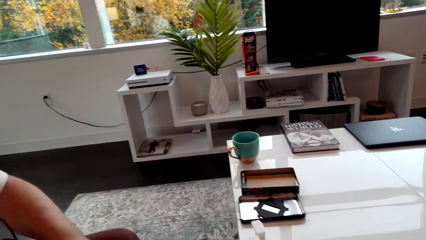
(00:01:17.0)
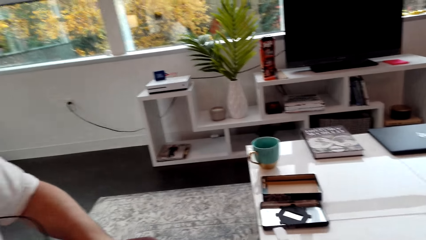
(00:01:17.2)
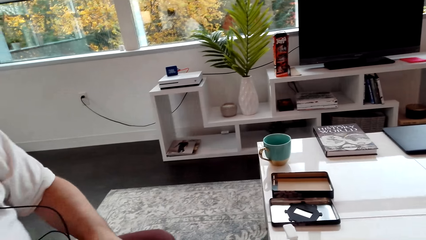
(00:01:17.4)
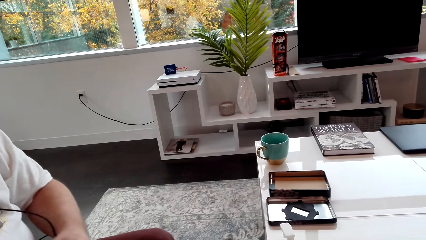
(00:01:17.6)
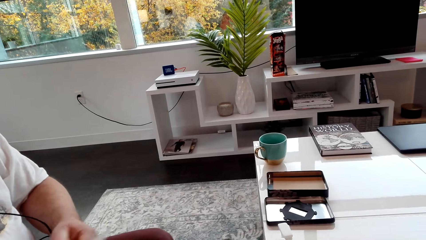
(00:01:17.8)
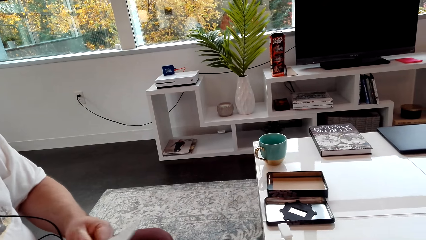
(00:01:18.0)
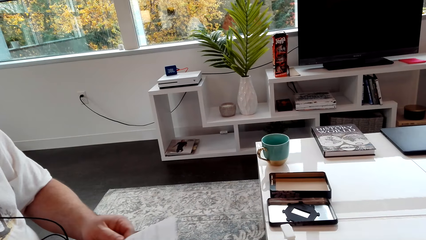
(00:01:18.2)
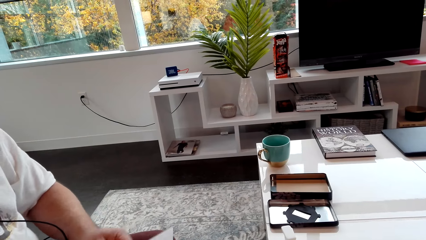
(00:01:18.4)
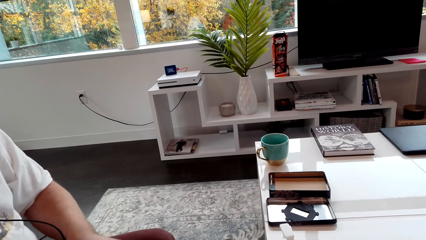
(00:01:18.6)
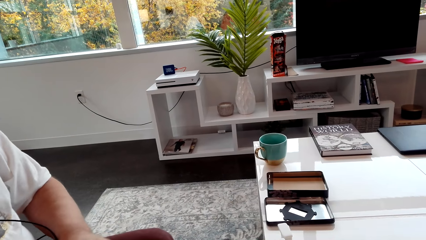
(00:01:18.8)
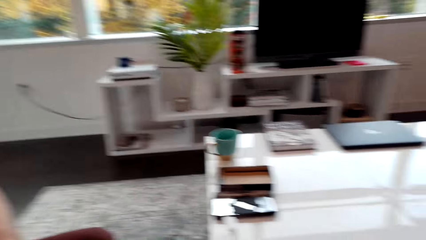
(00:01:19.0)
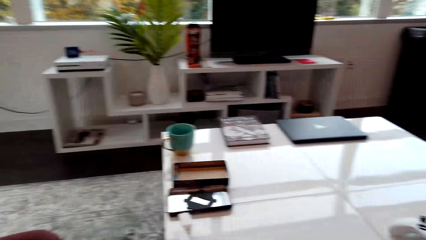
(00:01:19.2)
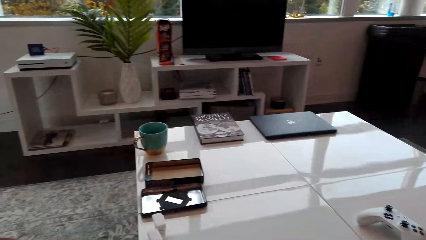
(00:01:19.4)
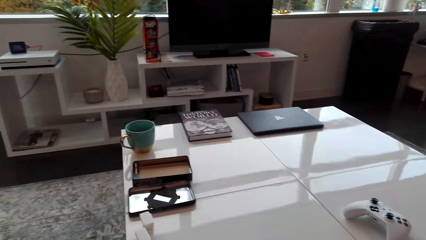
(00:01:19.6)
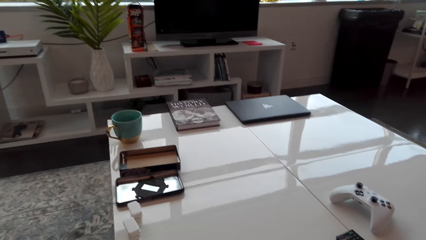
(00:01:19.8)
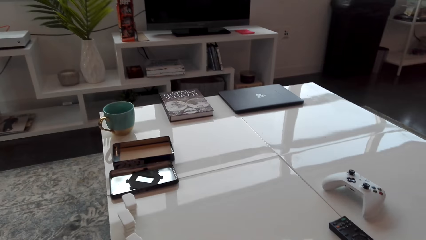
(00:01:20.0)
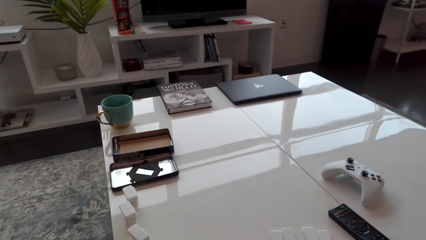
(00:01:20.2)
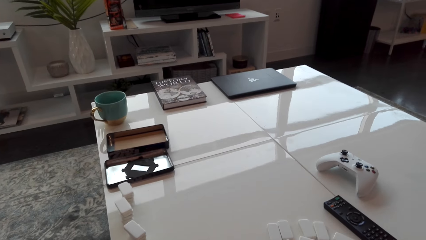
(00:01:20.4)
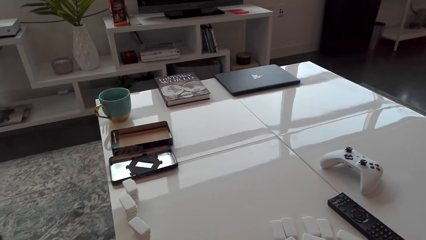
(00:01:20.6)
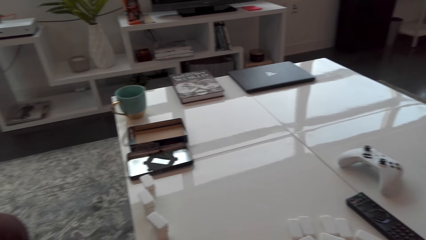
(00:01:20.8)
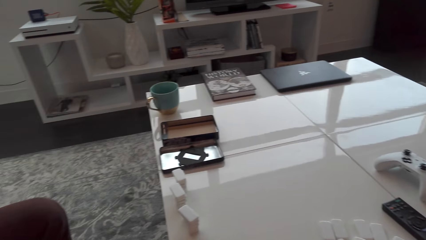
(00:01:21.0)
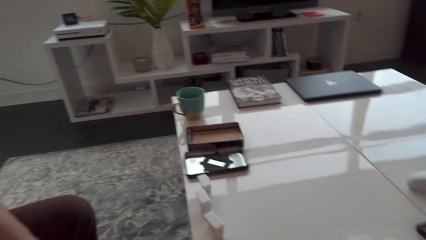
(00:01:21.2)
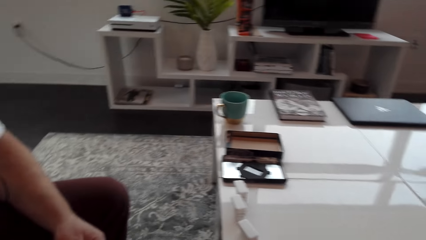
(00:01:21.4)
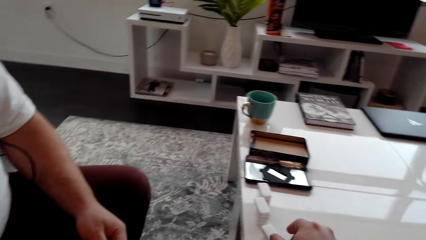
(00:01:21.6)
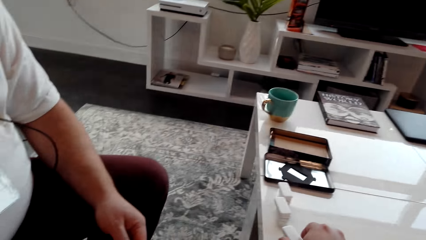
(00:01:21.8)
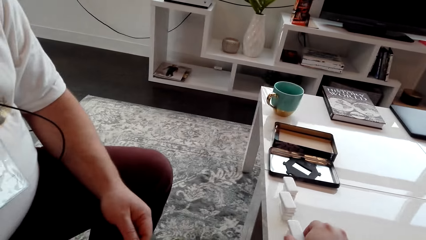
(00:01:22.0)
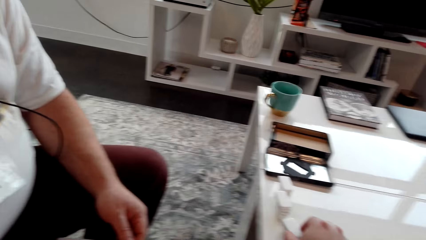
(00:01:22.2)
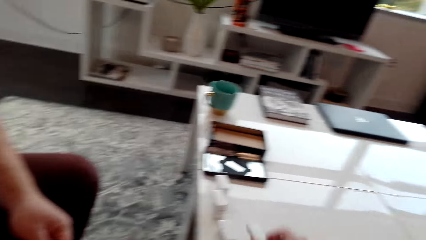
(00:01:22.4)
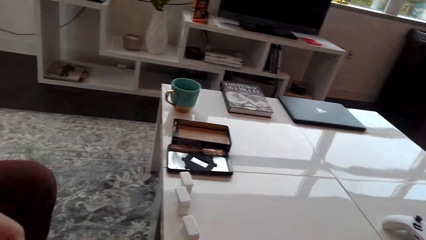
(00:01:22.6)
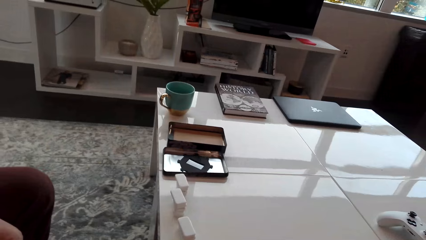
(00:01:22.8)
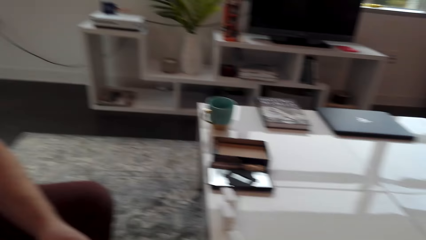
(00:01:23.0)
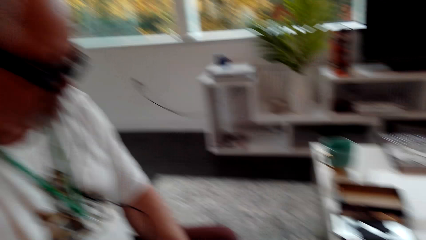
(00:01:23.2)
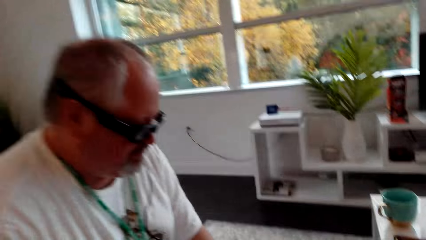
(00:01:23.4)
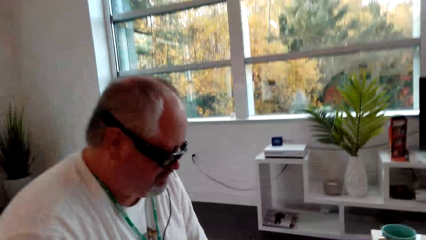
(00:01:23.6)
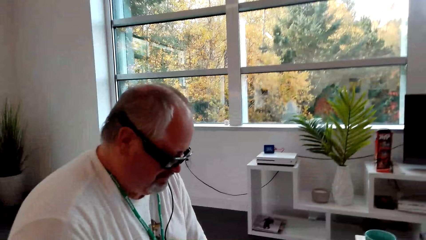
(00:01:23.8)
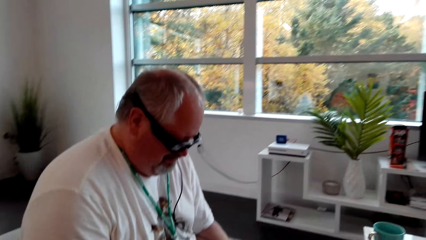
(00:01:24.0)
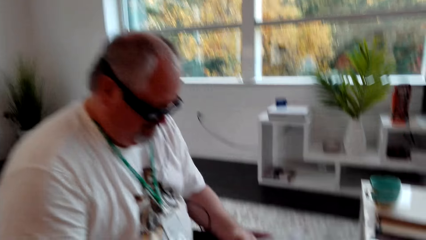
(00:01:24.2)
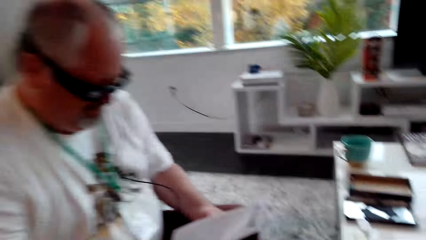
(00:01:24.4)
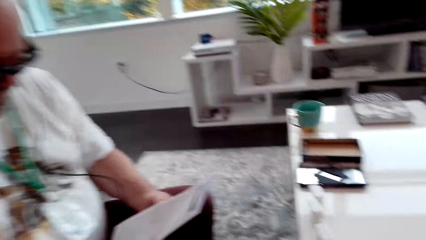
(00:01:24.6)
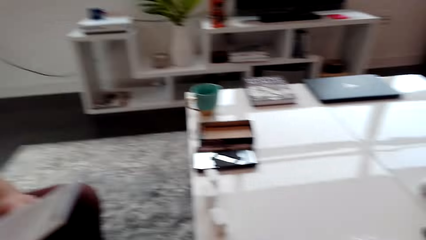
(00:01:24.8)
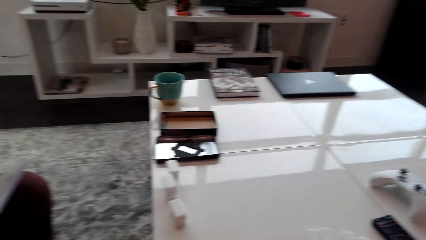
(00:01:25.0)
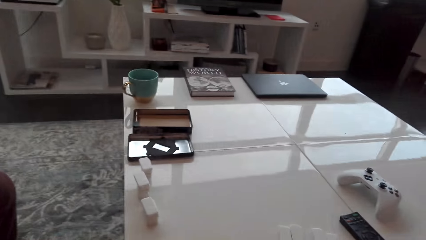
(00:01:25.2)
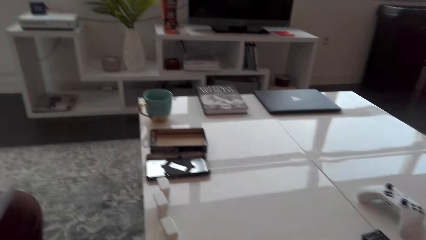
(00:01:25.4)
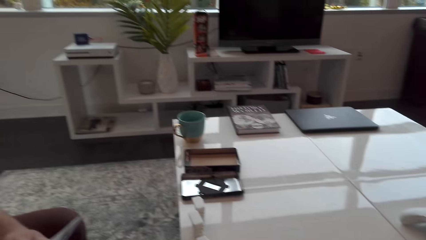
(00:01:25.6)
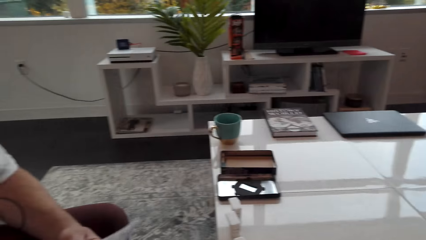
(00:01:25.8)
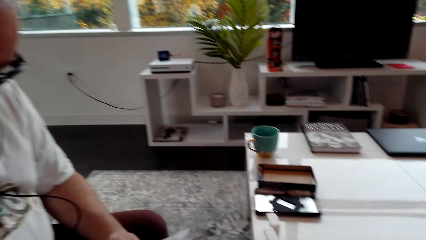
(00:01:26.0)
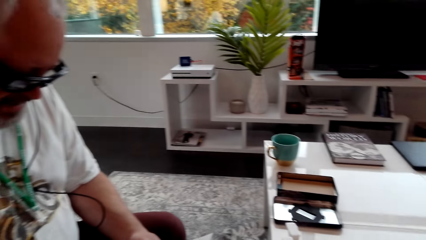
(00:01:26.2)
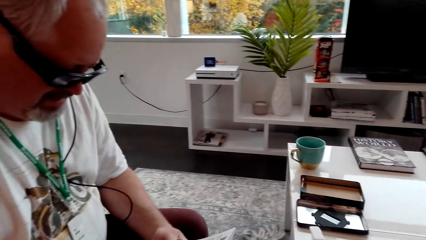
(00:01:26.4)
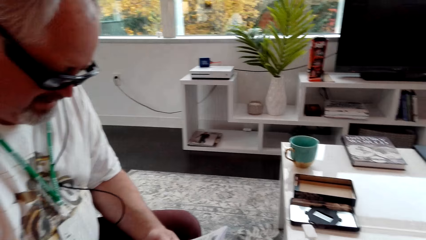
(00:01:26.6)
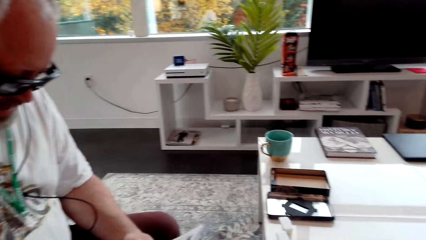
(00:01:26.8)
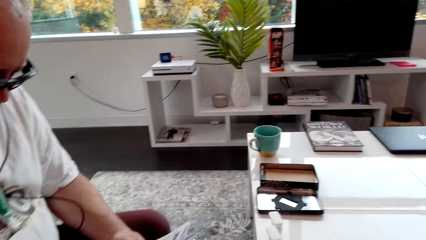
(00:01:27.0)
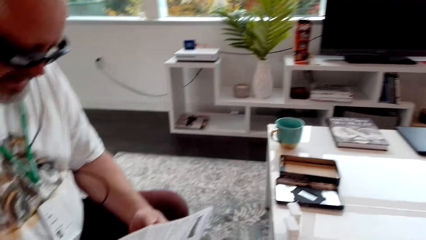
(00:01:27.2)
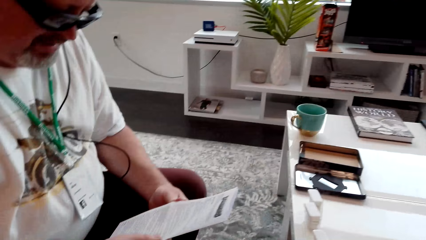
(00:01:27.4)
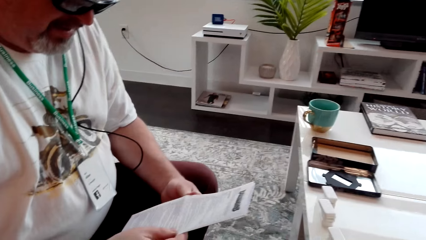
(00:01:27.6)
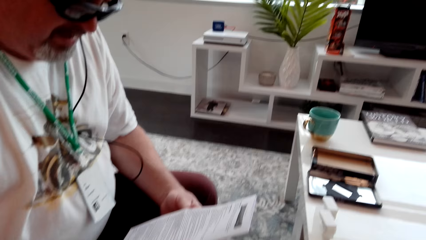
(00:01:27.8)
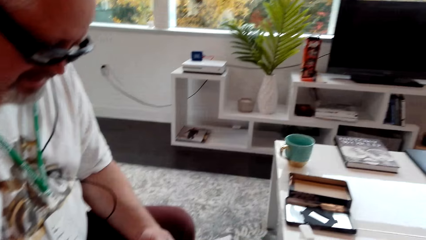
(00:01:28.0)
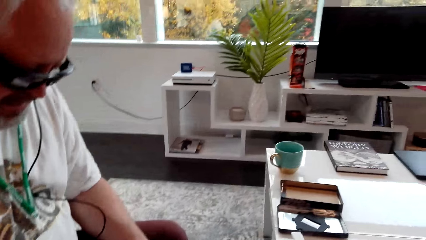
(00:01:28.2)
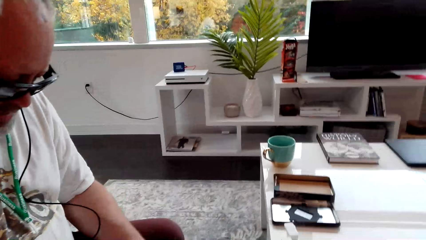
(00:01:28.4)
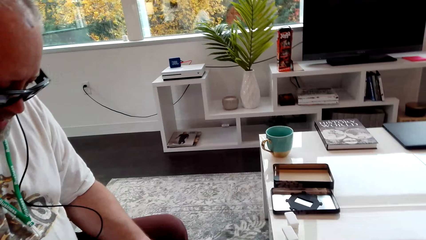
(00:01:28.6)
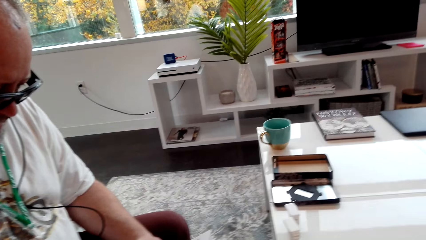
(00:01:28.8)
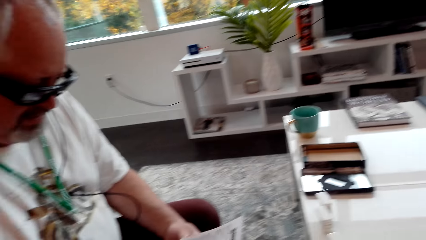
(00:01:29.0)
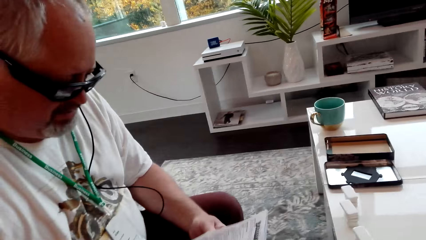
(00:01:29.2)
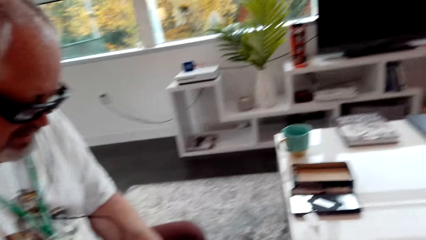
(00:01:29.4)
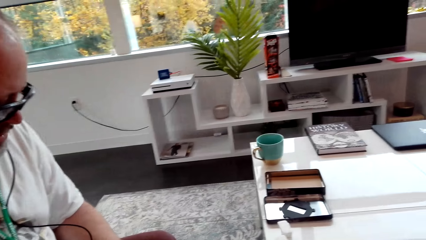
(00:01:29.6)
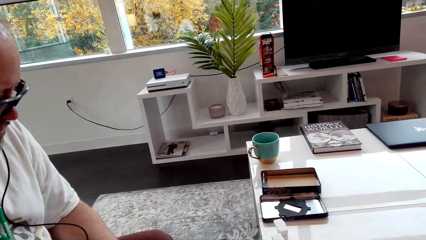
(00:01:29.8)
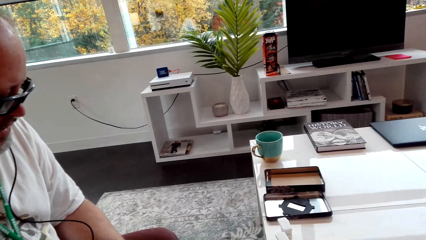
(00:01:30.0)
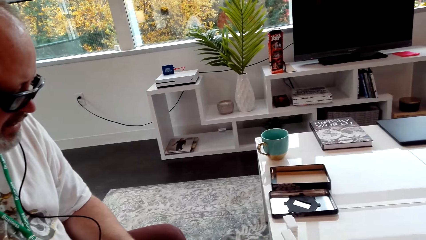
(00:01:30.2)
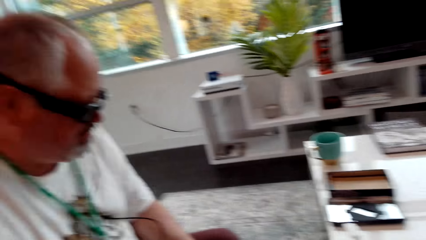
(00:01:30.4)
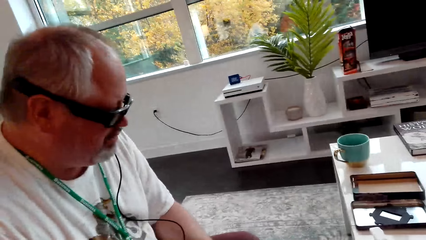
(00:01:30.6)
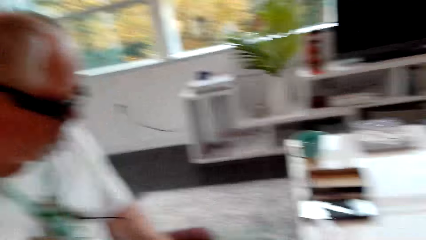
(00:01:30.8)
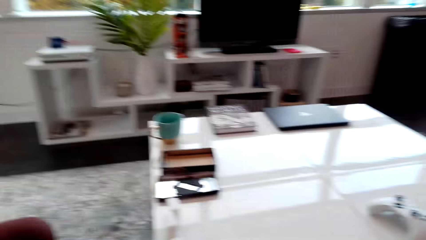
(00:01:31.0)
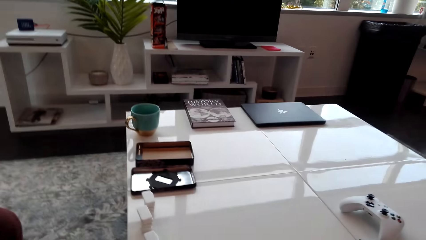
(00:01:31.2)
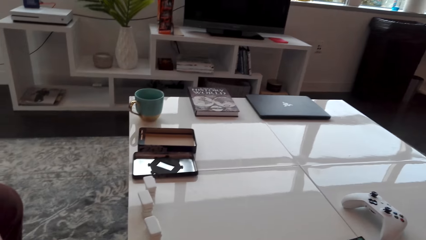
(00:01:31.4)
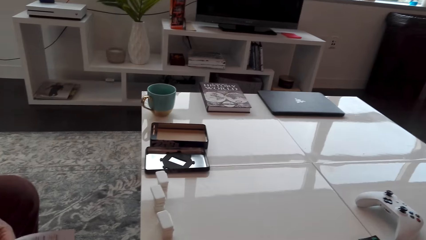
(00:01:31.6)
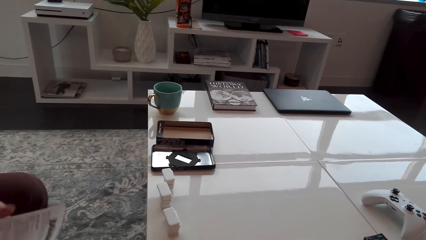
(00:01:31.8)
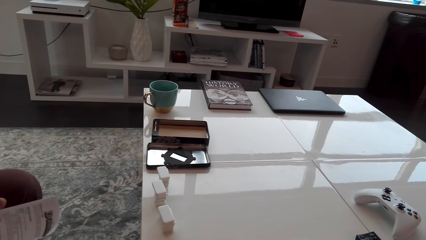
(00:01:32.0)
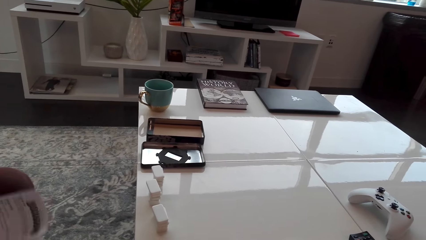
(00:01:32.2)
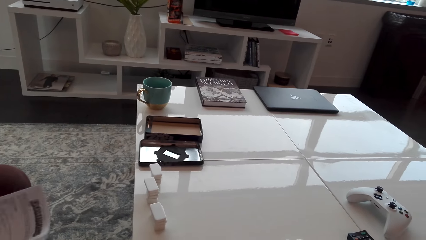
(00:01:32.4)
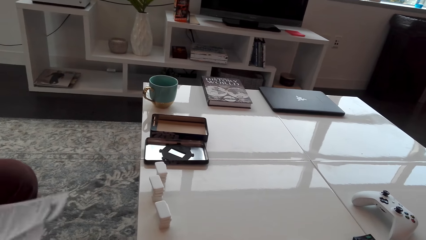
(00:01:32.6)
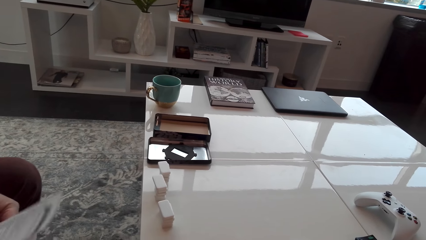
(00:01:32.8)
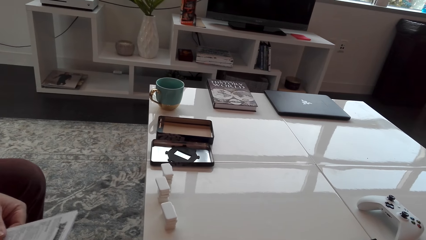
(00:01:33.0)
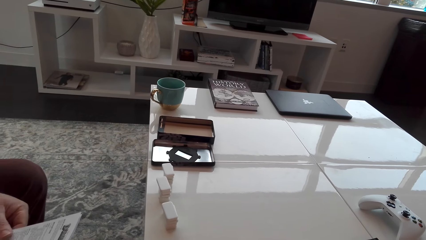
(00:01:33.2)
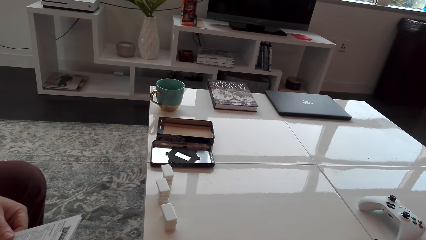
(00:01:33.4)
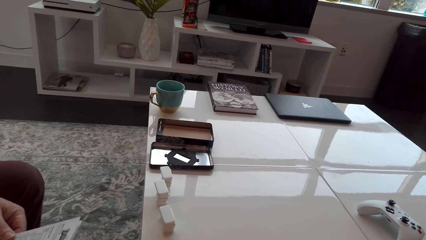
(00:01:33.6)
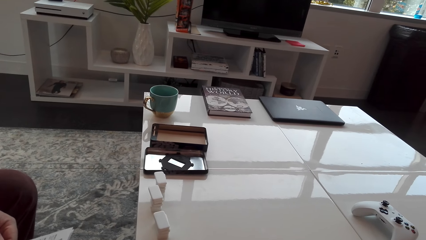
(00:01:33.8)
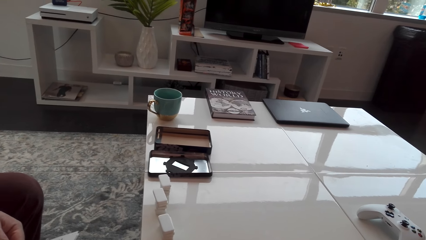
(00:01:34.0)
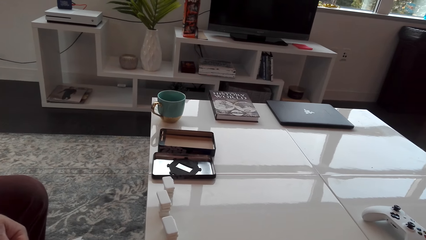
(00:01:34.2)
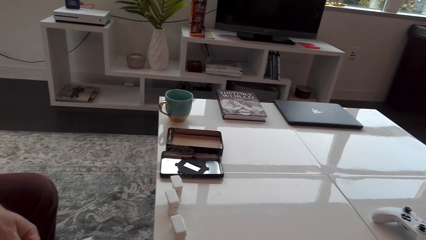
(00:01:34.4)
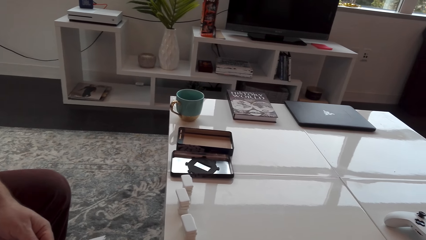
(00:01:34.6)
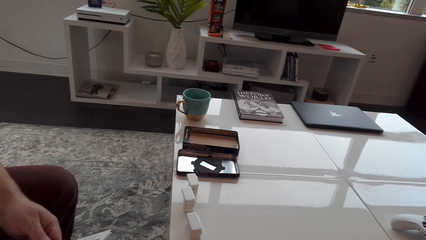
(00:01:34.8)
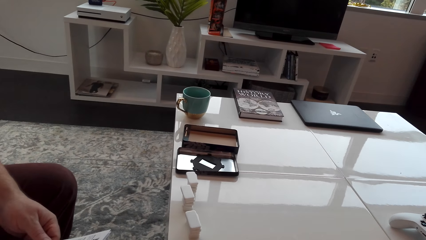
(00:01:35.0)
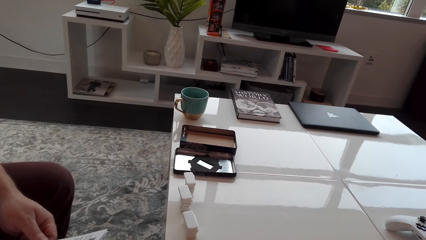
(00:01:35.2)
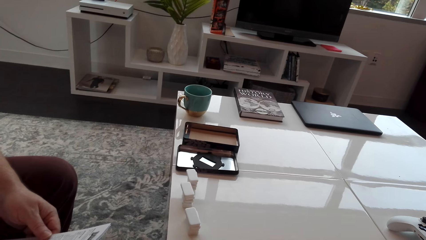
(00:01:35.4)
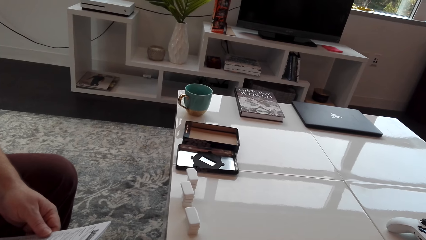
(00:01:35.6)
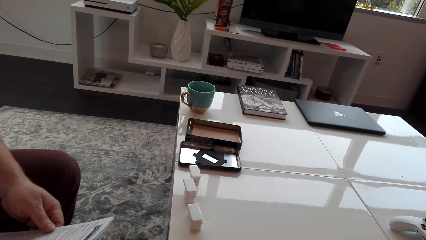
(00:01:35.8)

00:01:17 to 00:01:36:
The camera wearer looks around and picks up a cube. A man reads the booklet. The man holds a paper. The camera wearer looks around and interacts with the man.
